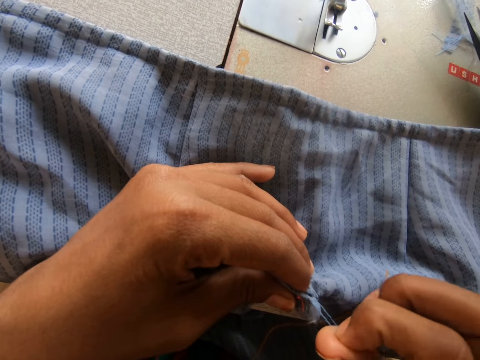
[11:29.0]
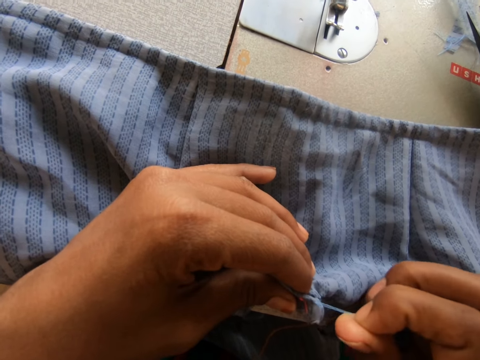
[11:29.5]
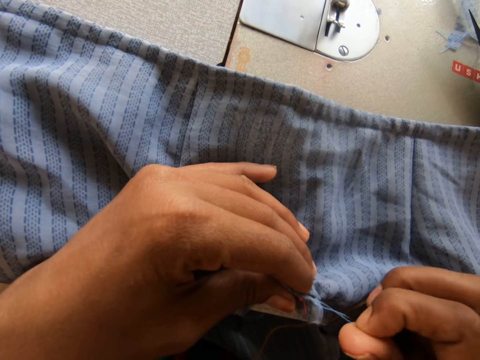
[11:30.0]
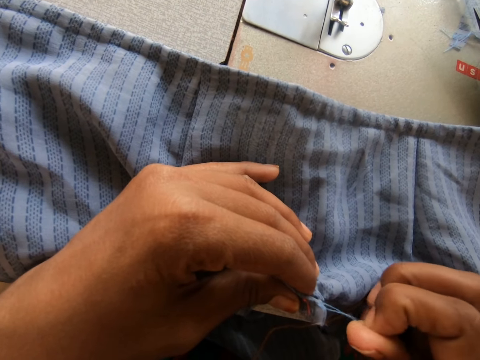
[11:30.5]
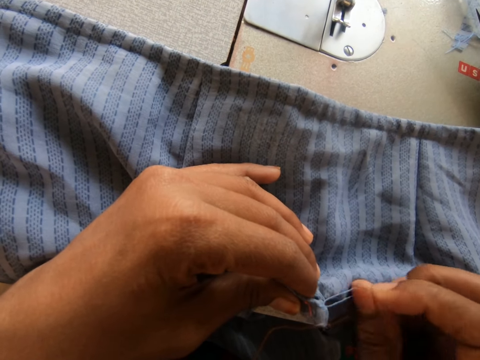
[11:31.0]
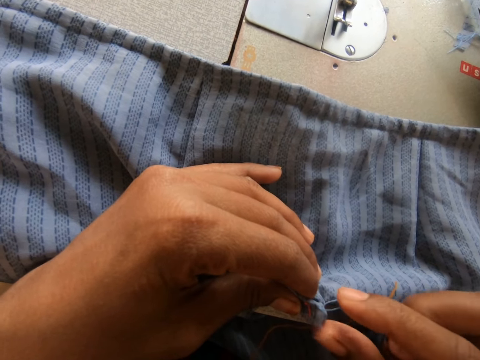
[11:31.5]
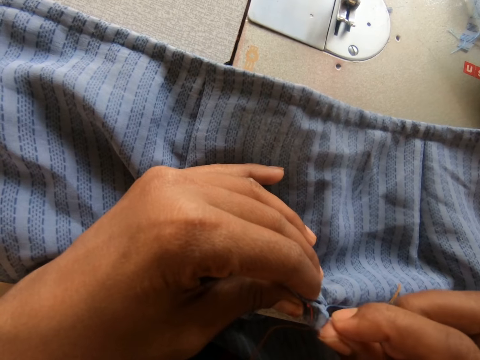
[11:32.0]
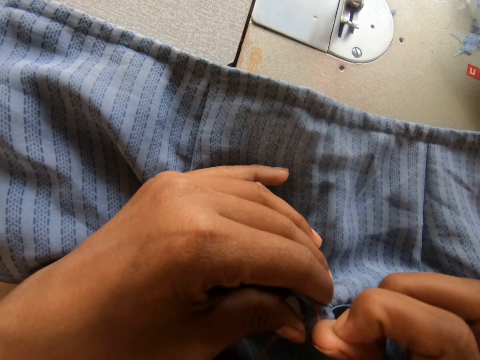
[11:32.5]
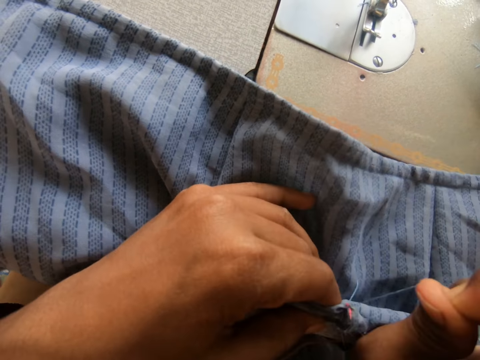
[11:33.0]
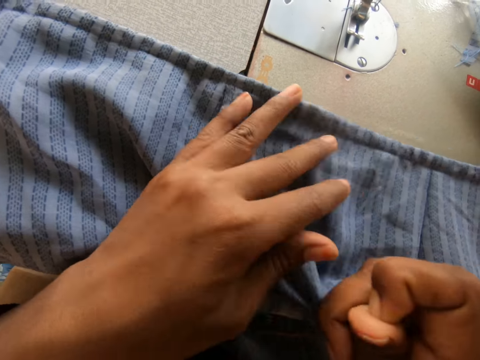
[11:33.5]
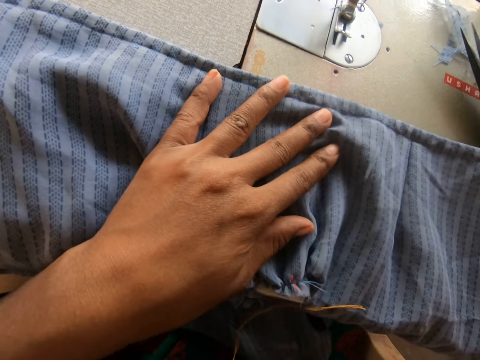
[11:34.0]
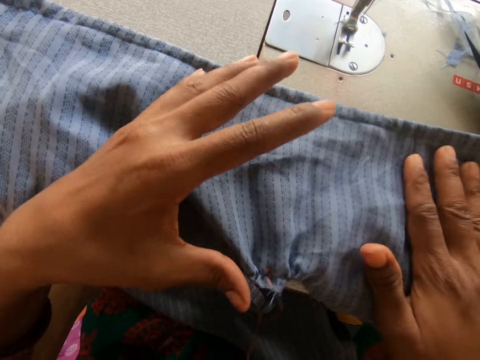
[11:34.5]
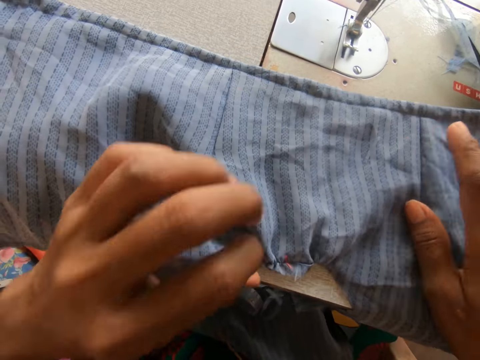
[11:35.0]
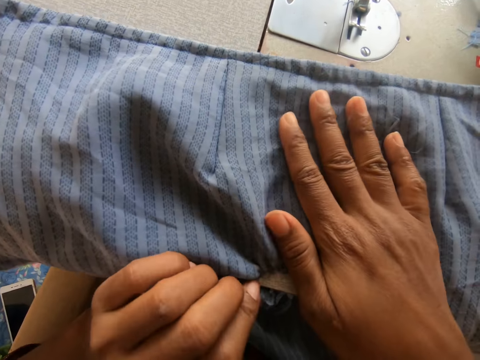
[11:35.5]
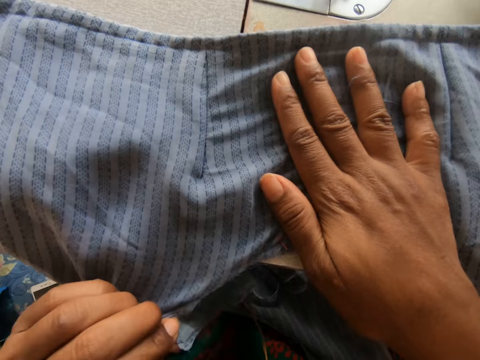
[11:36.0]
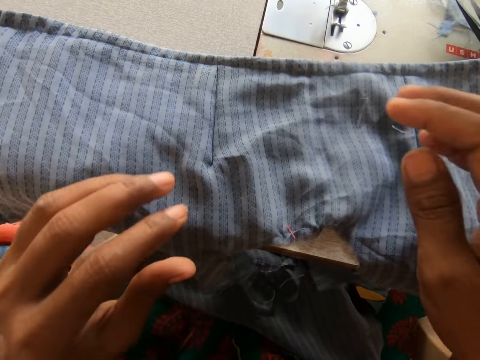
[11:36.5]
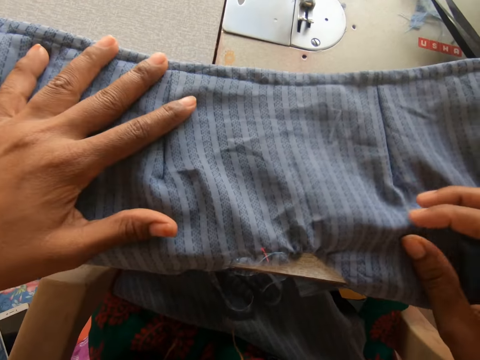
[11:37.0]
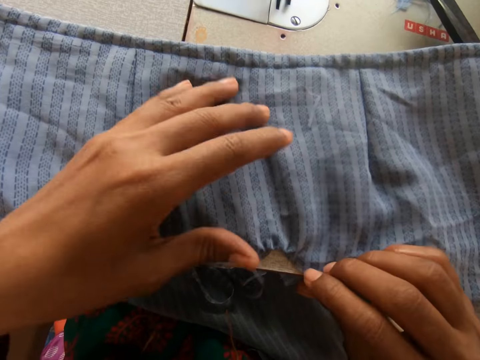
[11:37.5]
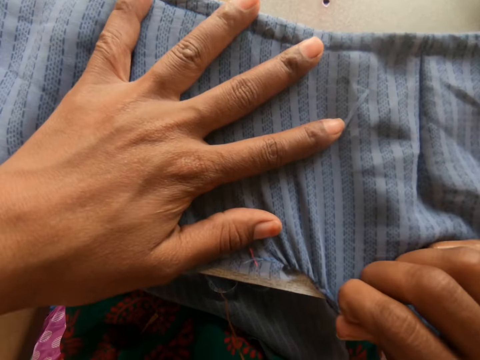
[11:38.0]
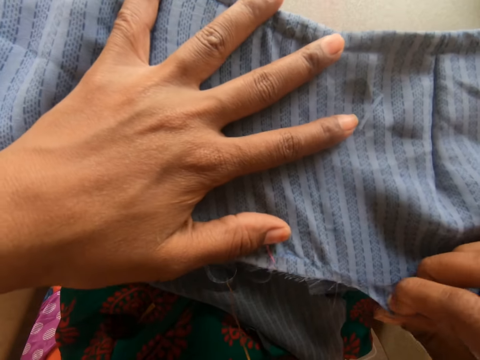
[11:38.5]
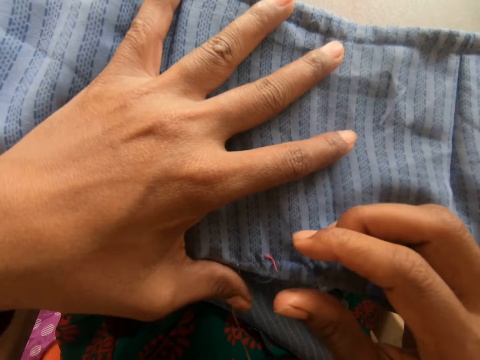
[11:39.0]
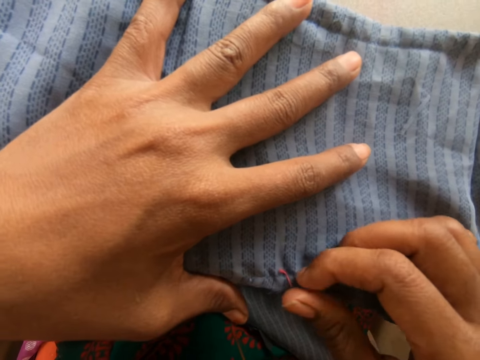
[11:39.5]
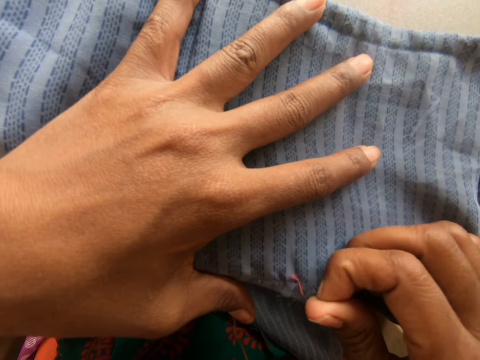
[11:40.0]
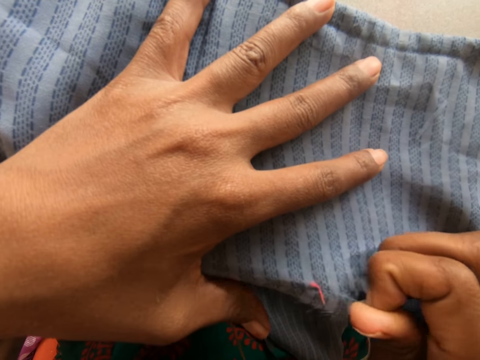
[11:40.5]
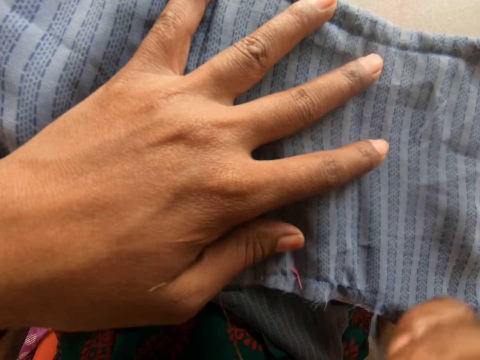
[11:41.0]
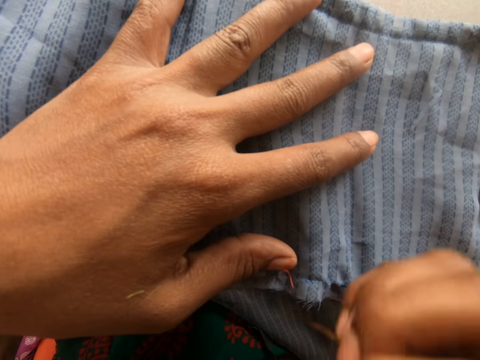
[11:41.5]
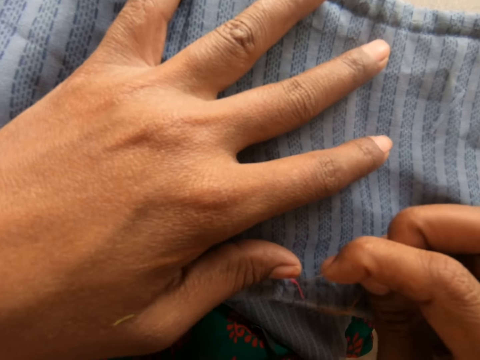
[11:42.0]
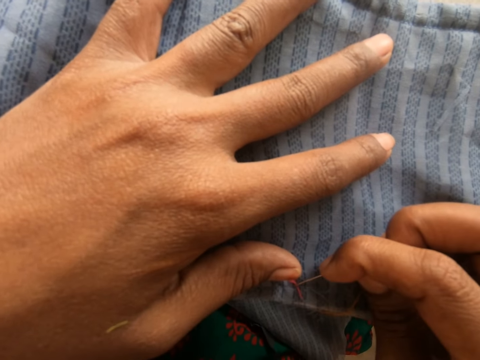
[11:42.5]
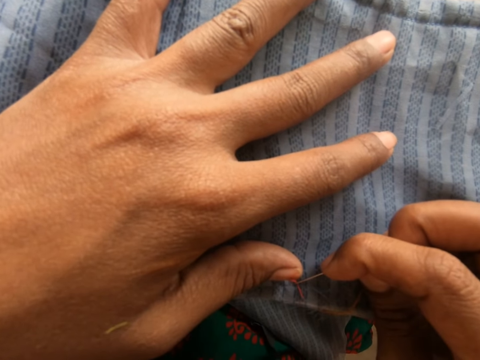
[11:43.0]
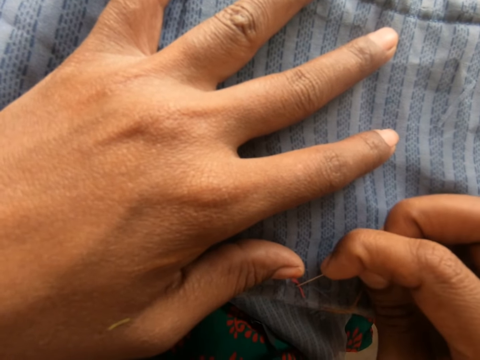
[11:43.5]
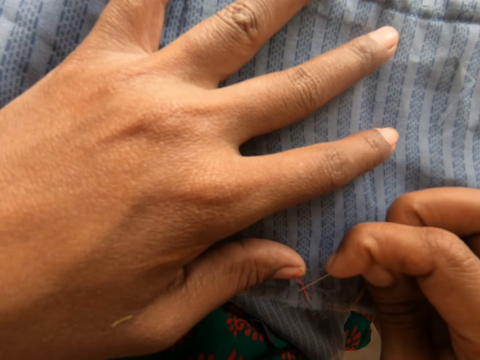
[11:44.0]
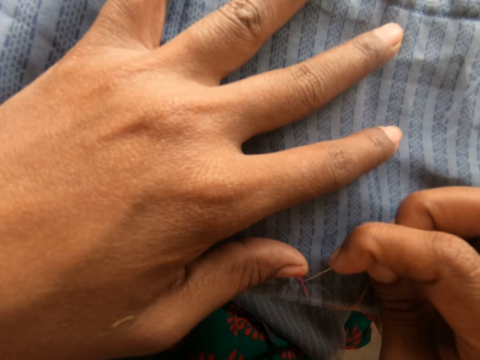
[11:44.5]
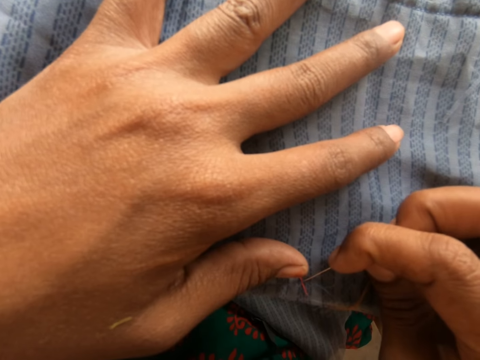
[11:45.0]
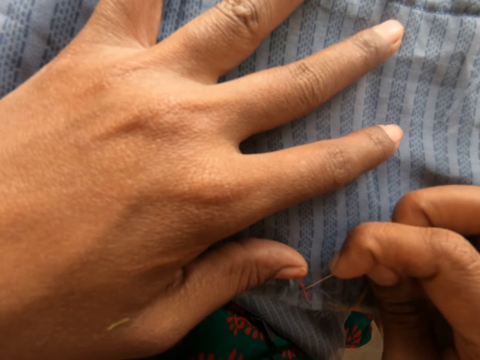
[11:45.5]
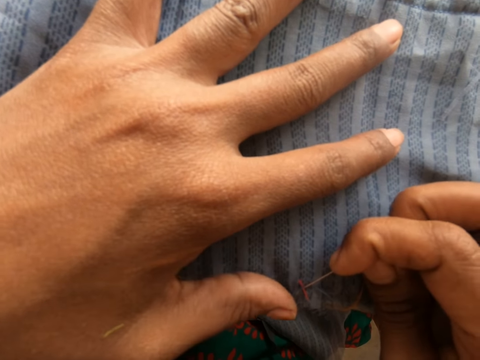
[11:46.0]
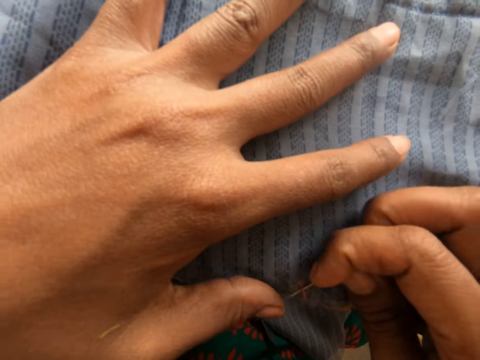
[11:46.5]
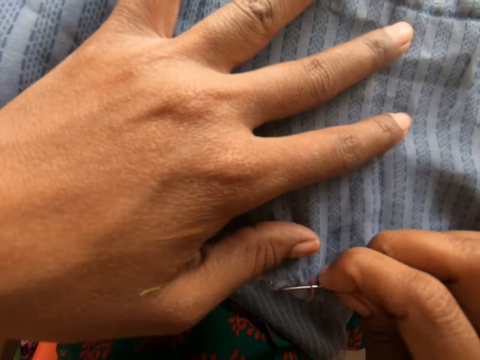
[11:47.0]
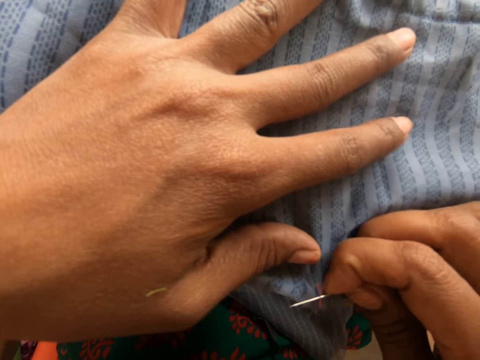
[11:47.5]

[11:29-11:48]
The camera wearer touches the thread. She pulls the thread. She pulls the cloth apart with both hands. She pulls out the thread from the cloth with the needle in her right hand.

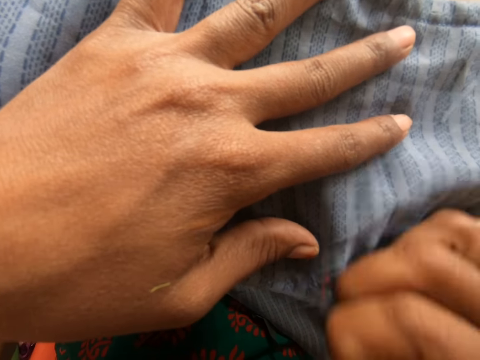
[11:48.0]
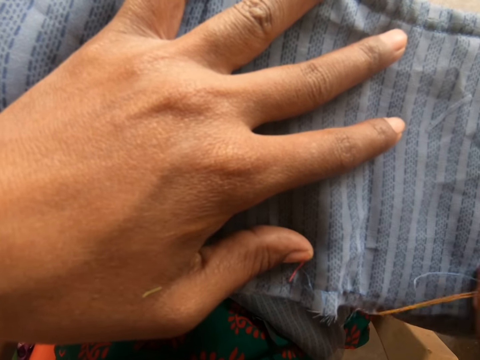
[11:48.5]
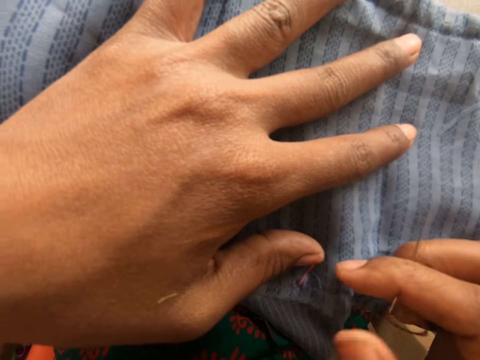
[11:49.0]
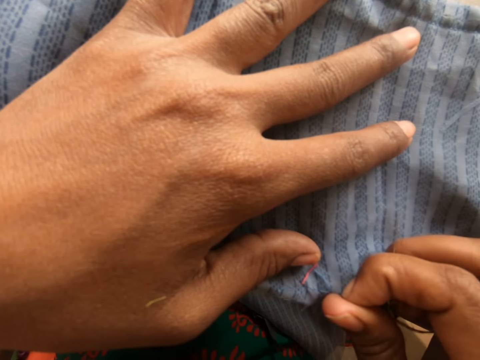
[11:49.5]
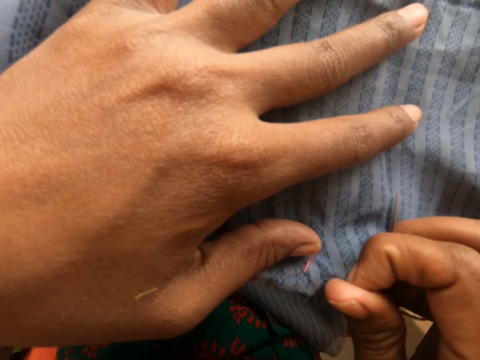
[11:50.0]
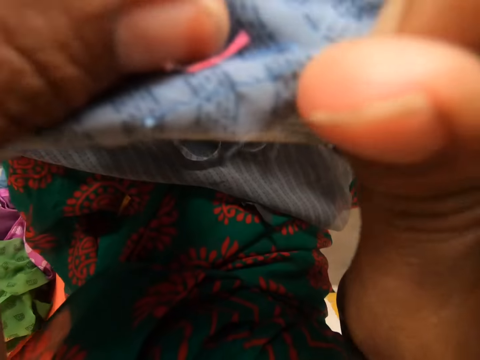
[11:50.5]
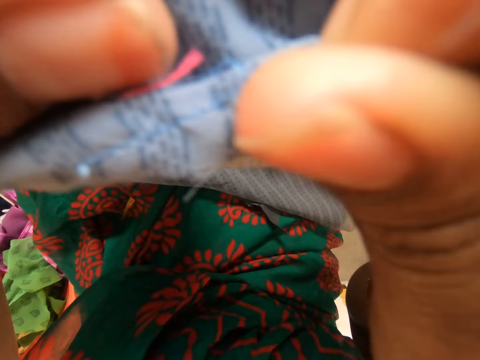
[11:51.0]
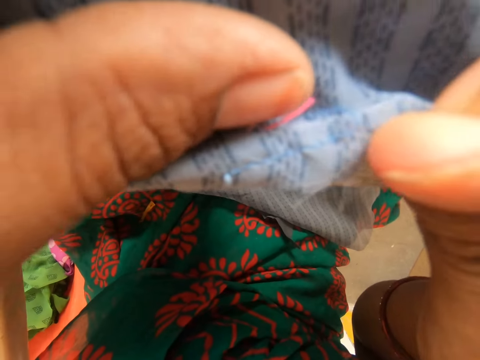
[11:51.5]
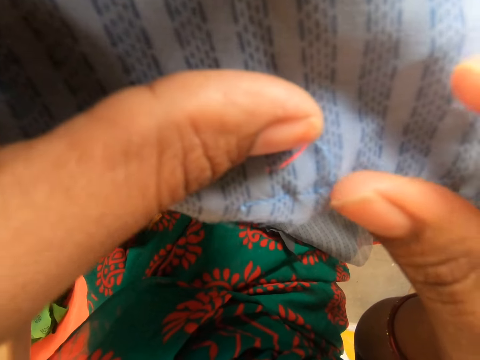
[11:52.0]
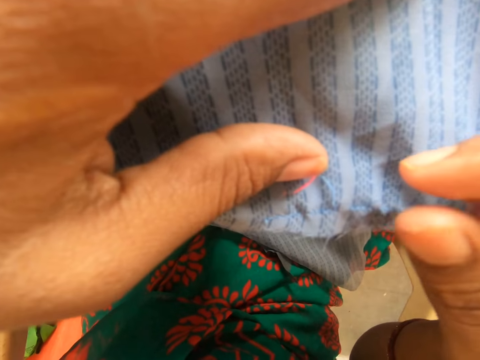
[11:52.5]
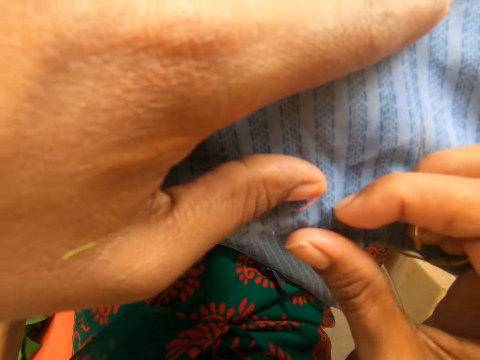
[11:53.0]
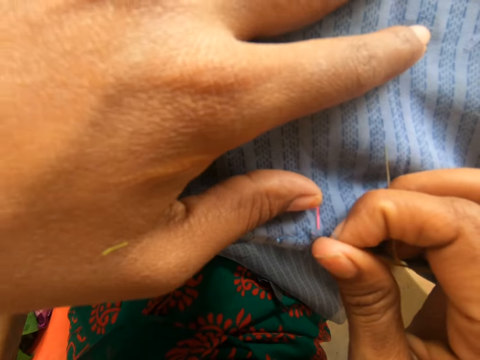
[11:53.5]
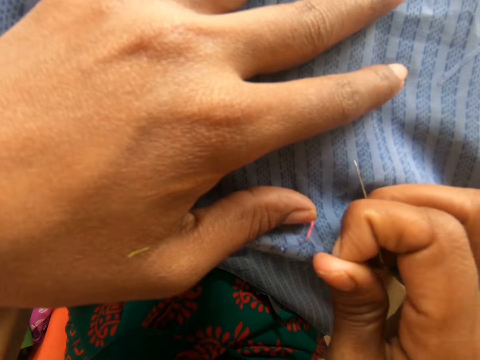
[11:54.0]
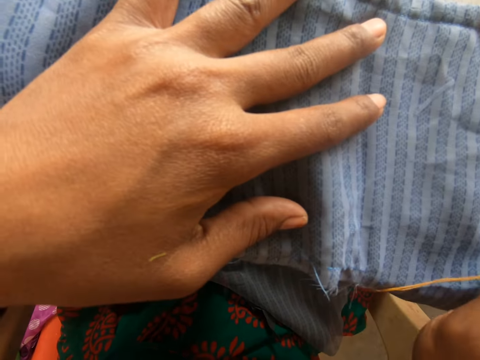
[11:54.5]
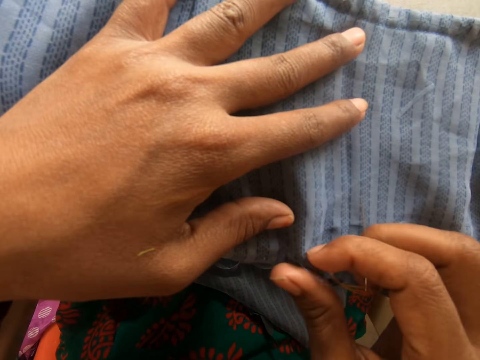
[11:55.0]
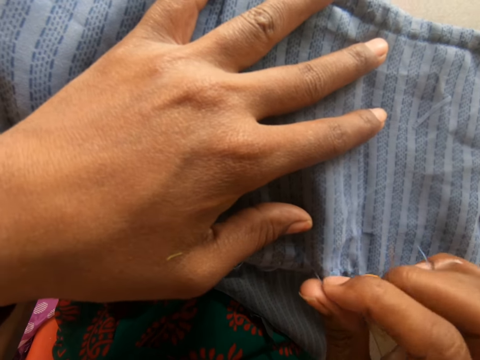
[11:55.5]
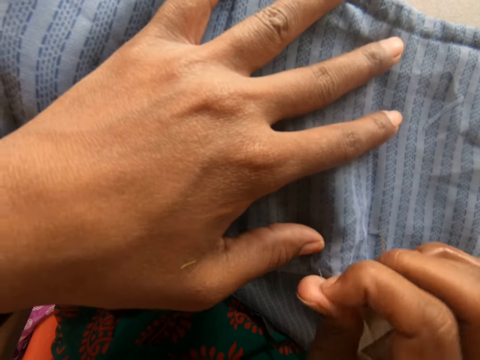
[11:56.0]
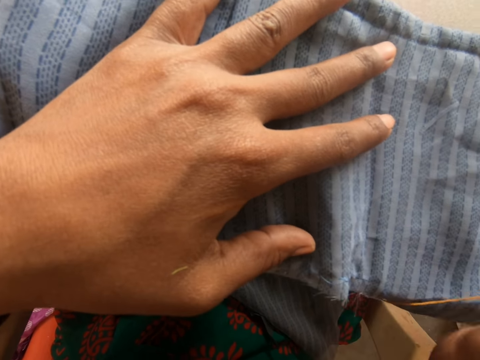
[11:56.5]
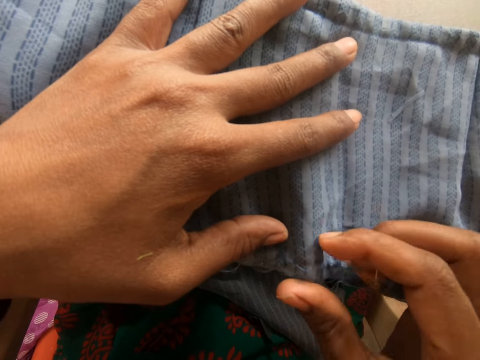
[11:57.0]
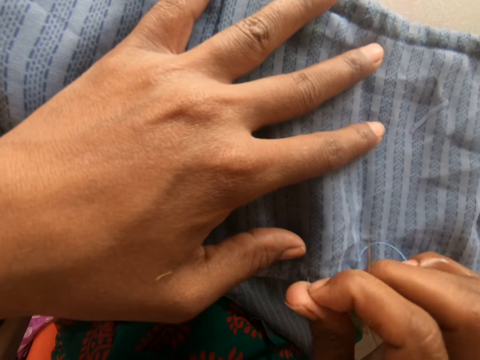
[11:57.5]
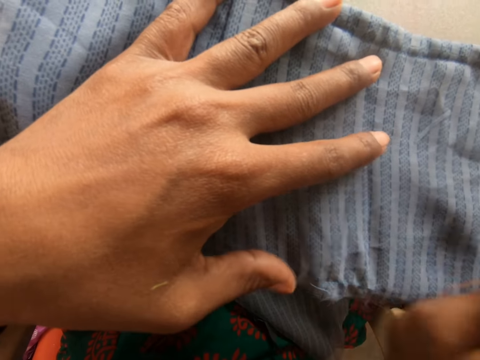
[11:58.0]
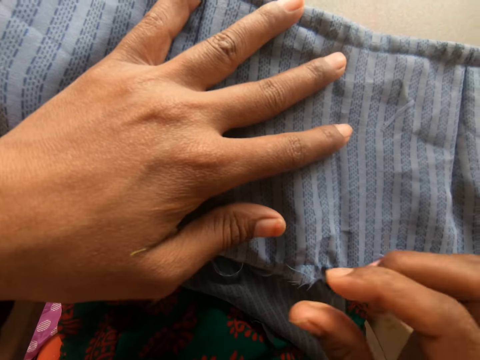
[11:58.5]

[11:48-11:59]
The camera wearer pulls the thread with his hand.
